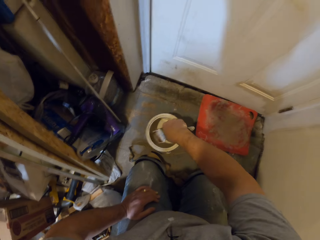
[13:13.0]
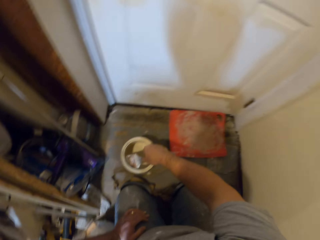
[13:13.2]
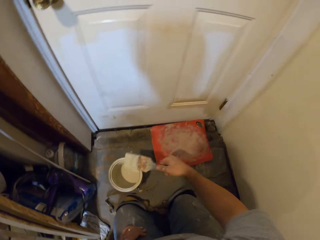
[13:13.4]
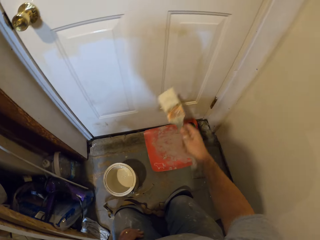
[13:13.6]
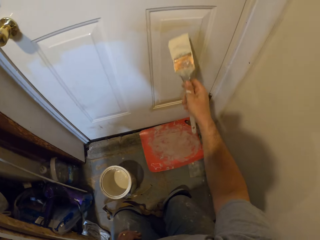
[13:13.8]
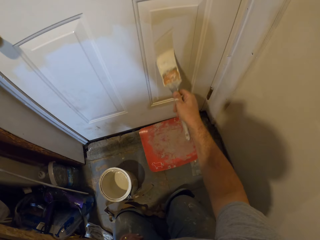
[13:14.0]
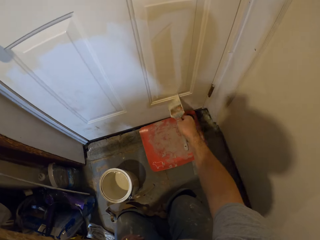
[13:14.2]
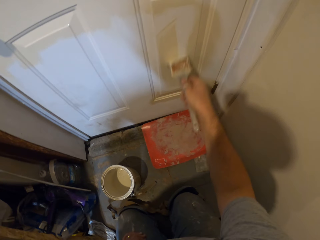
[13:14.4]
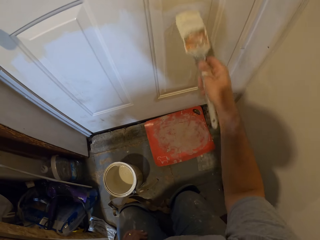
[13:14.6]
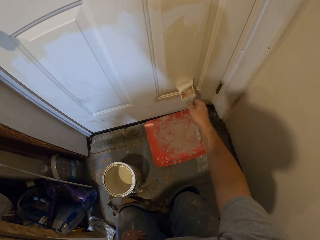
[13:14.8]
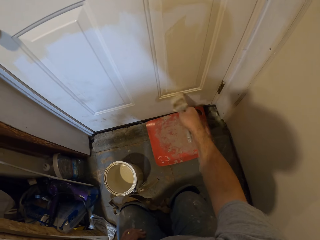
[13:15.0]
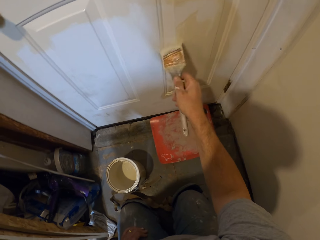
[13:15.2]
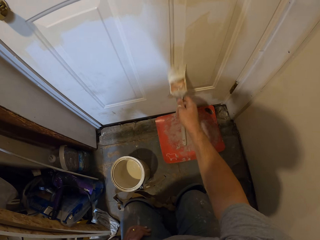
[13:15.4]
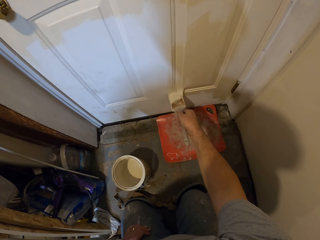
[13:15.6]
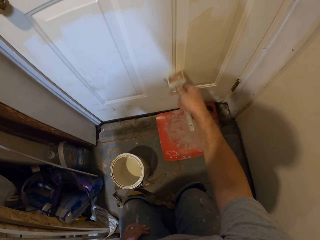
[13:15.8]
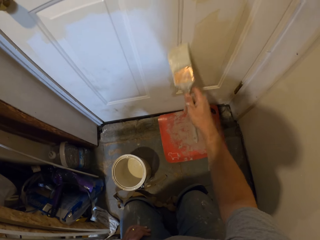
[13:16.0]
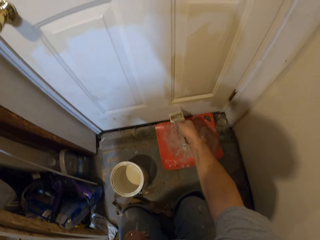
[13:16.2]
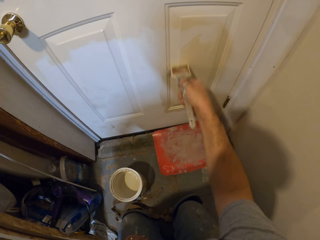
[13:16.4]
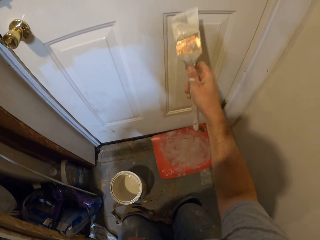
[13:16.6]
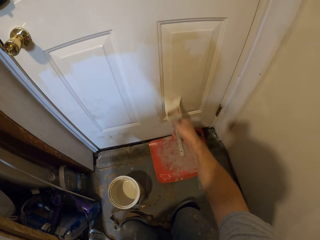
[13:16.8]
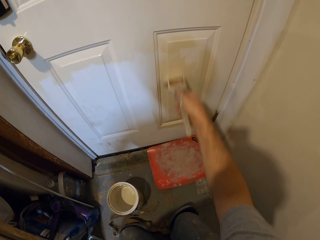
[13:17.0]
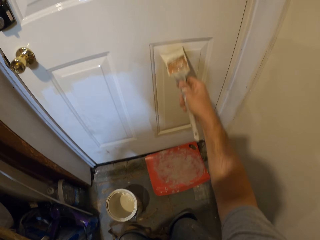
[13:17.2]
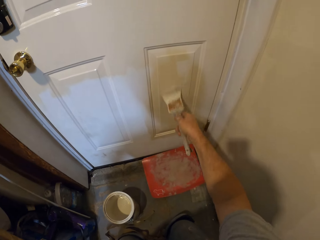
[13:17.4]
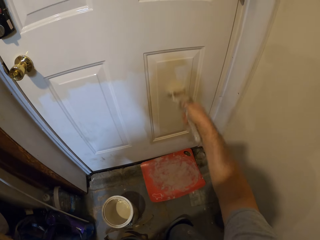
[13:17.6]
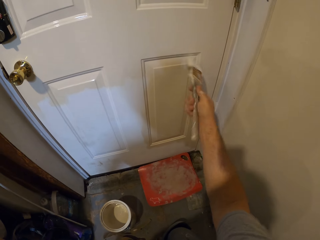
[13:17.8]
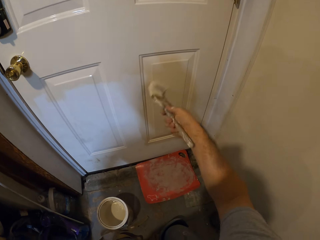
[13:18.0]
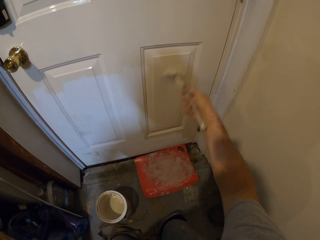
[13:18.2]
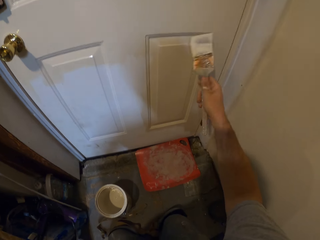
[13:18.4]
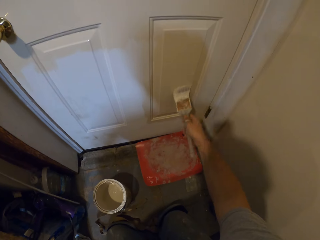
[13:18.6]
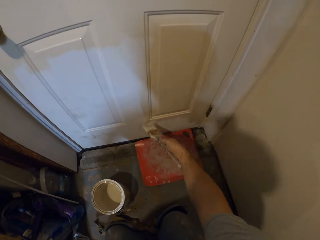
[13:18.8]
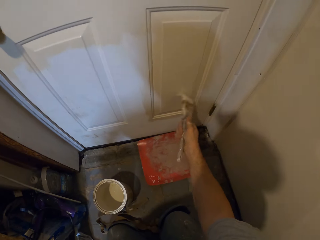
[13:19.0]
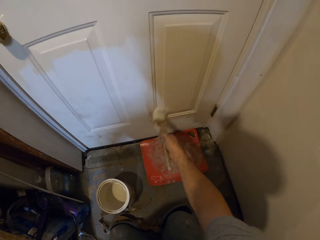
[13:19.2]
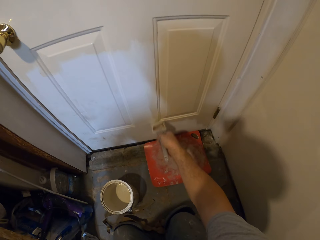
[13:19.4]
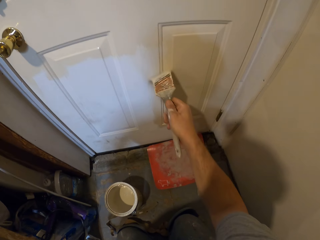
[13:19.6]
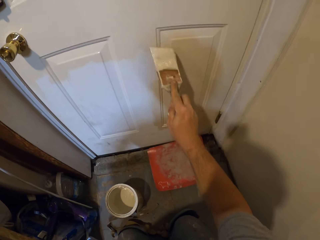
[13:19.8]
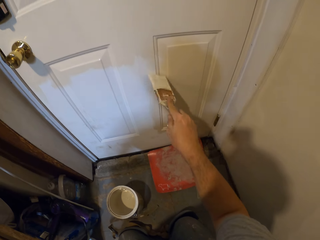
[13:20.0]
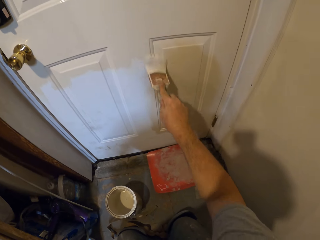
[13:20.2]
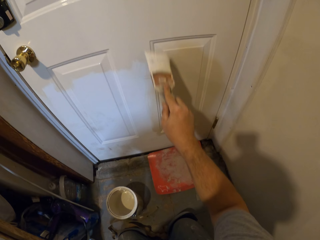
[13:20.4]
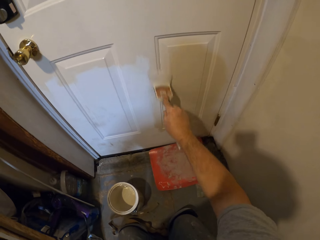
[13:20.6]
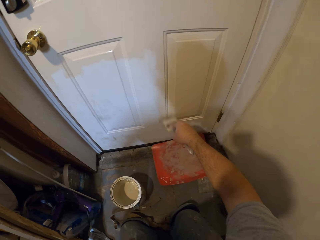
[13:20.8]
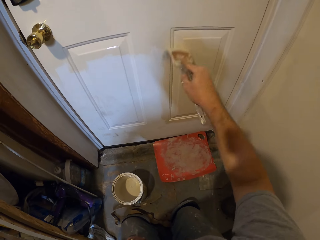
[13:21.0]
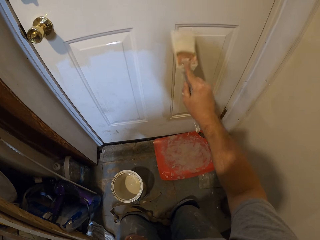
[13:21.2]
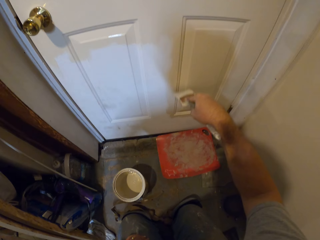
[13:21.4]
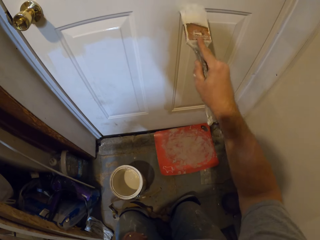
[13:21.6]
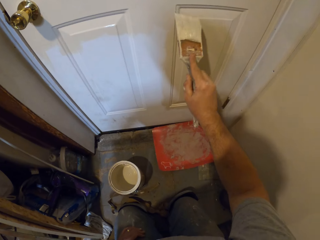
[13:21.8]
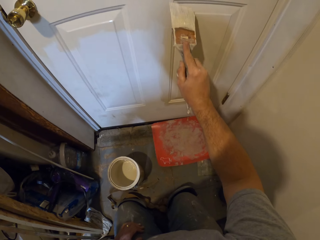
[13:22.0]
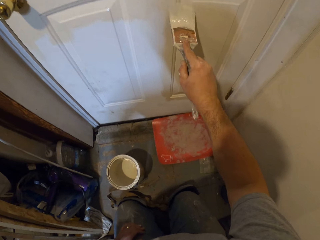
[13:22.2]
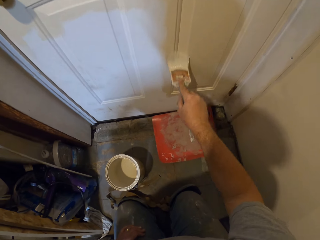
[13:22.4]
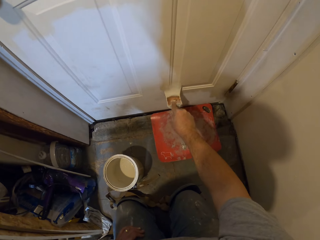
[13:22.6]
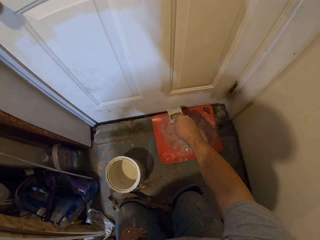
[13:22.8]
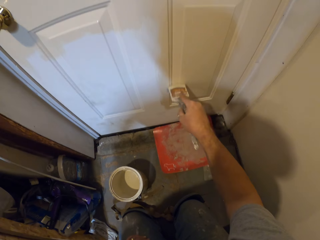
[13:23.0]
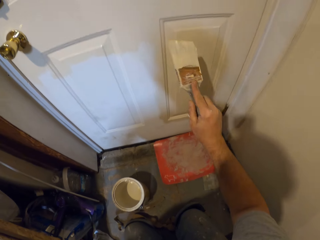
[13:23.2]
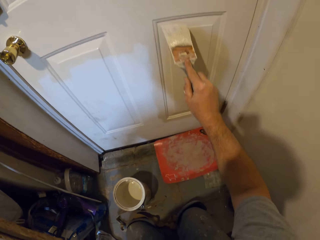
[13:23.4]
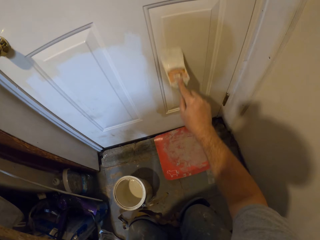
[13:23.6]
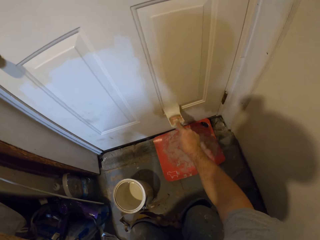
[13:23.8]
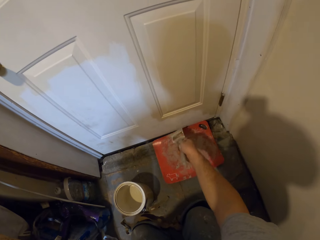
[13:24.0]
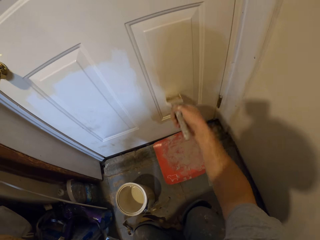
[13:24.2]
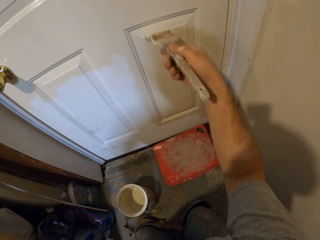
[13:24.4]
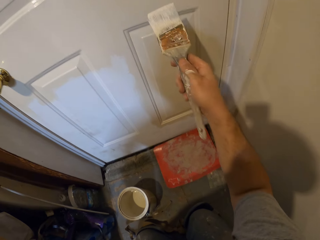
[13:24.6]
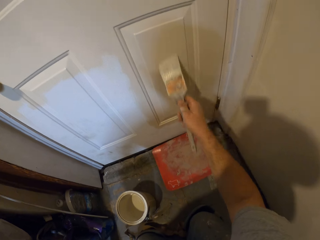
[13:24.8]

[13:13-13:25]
The camera wearer dips the paint brush in the paint container. They paint the door with the paint brush.

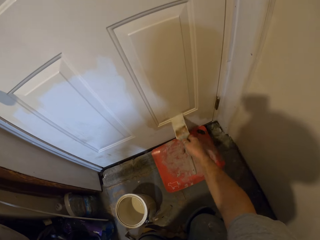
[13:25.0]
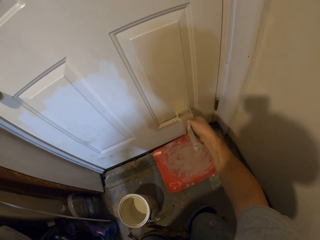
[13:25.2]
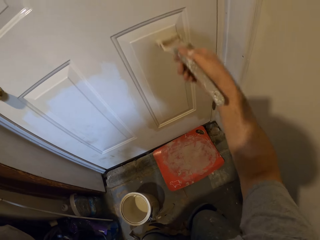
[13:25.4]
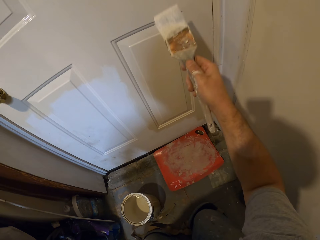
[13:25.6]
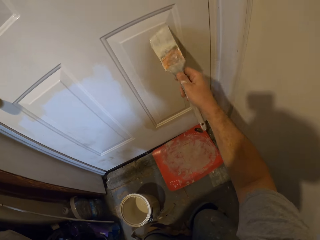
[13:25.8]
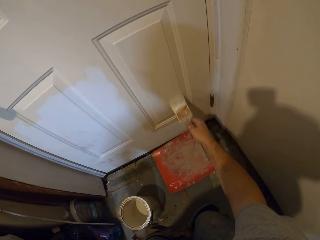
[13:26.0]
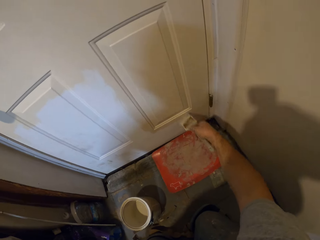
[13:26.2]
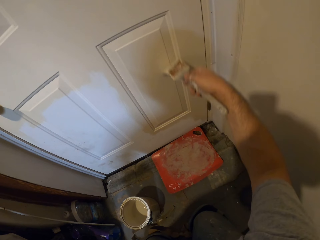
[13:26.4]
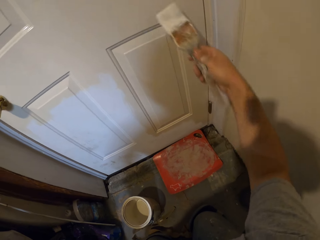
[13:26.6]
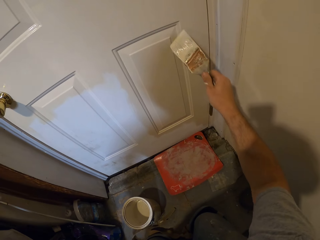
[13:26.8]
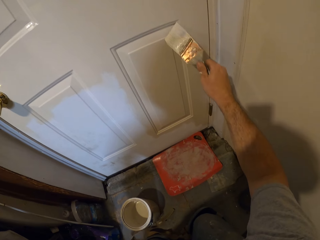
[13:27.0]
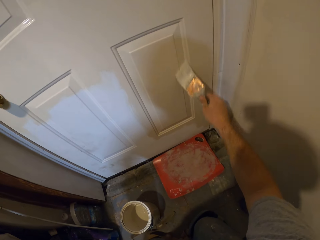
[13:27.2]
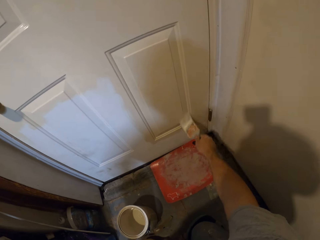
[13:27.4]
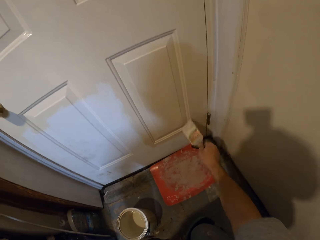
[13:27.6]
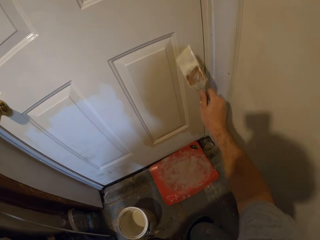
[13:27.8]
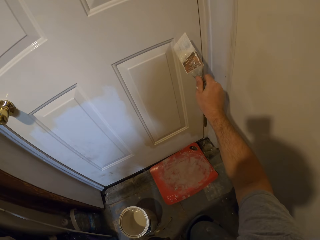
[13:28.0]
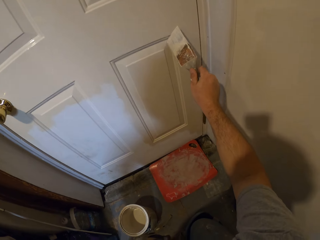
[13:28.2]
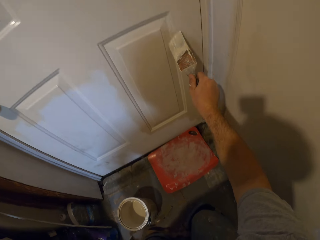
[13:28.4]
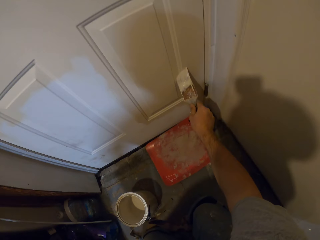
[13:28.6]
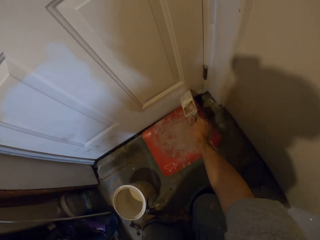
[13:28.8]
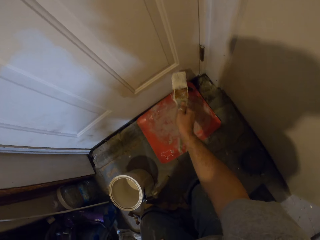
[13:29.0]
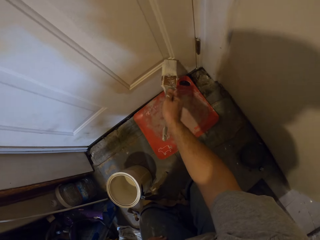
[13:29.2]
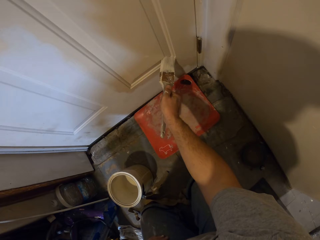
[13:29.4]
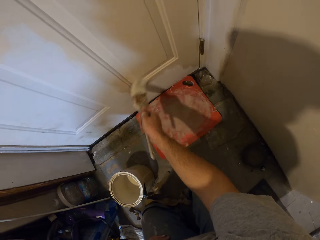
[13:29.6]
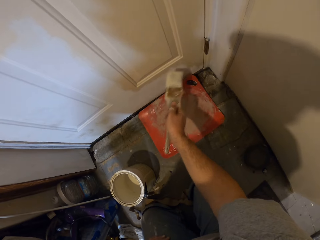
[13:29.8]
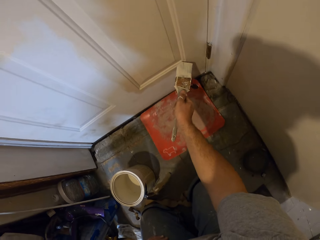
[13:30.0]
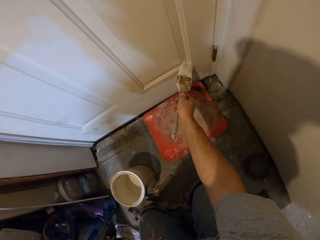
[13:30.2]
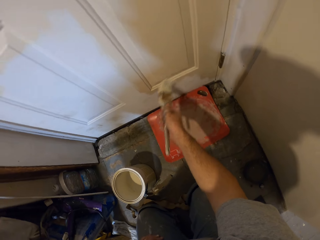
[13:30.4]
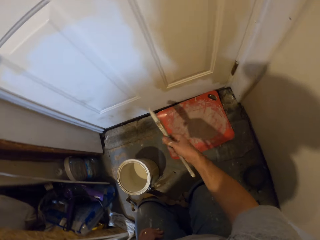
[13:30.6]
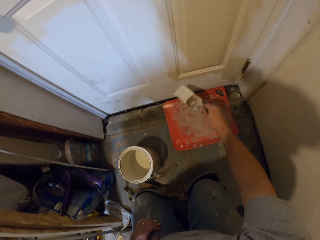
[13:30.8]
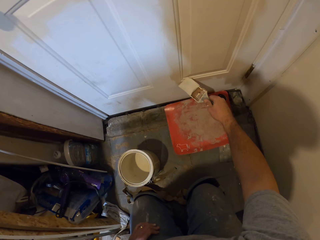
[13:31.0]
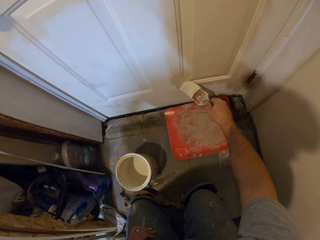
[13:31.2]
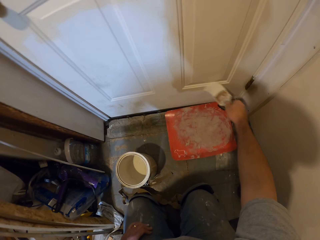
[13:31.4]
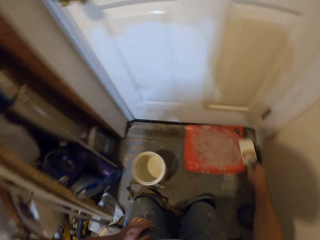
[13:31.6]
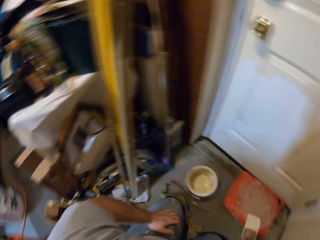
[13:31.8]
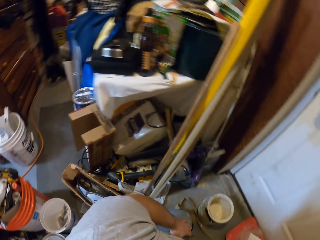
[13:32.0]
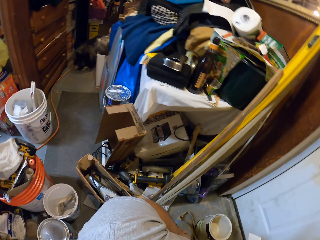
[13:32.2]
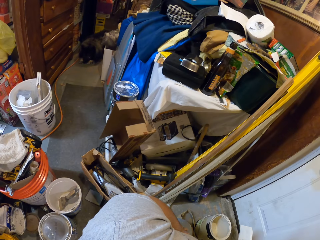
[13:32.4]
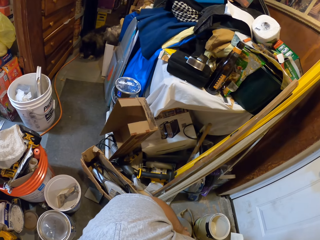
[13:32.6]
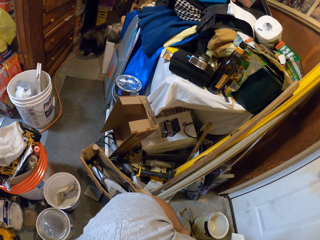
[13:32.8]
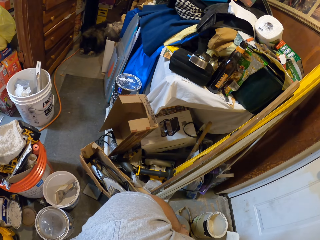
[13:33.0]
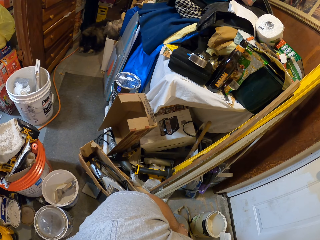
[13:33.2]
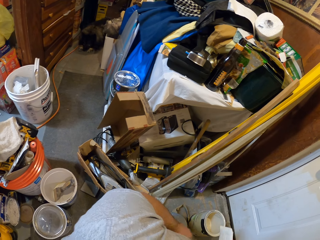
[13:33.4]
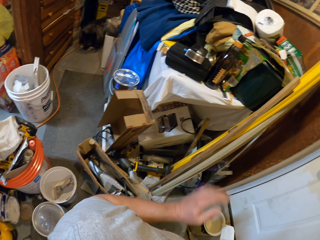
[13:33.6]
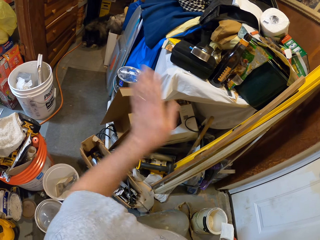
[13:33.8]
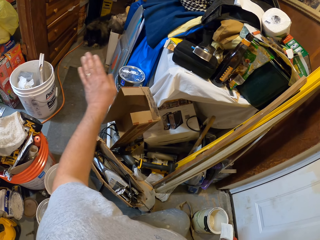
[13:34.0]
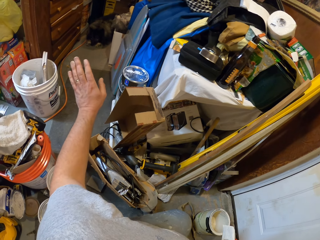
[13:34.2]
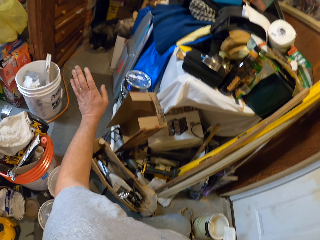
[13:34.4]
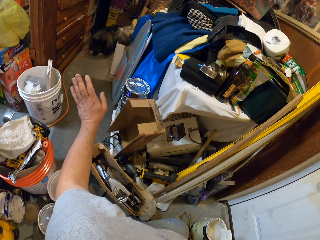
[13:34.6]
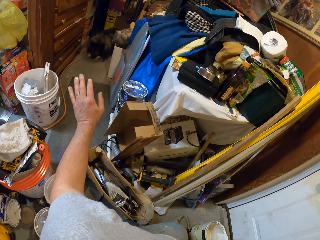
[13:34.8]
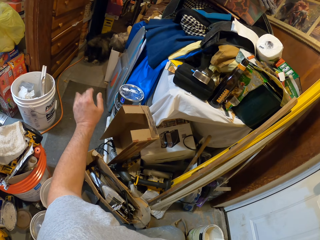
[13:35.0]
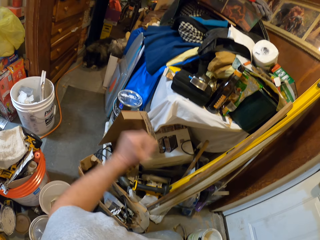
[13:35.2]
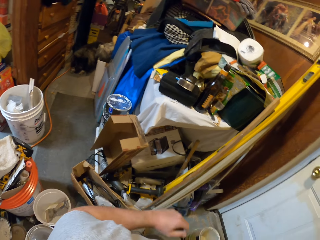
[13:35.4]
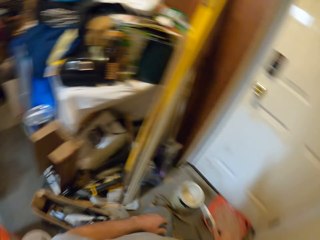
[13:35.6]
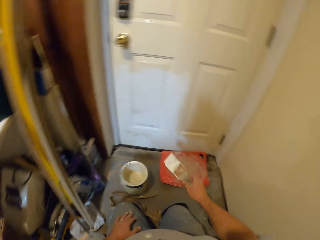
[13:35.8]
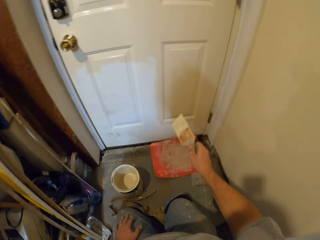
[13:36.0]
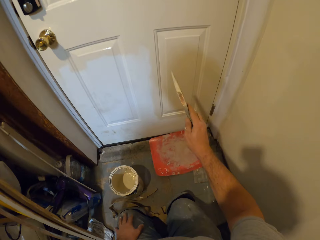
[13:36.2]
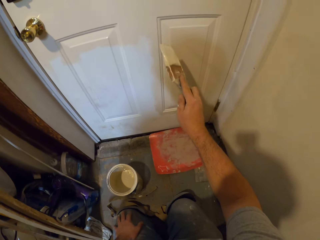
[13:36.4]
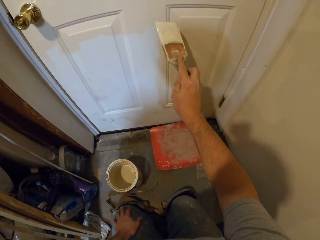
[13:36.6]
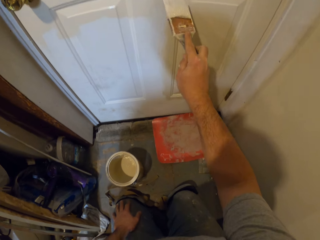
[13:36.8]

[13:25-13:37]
The camera wearer looks around the apartment. They call out to someone. They wave at a dog on the apartment.
